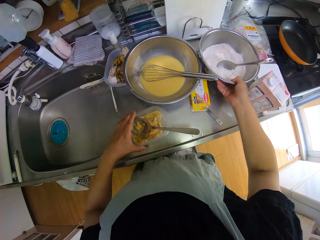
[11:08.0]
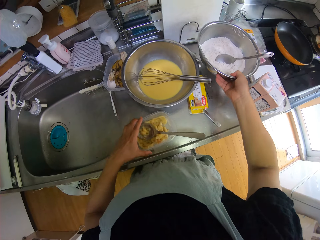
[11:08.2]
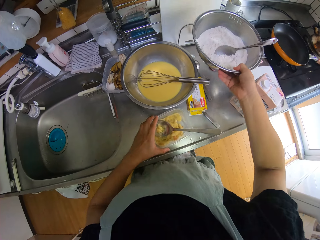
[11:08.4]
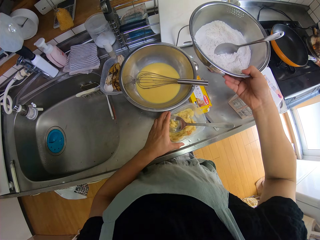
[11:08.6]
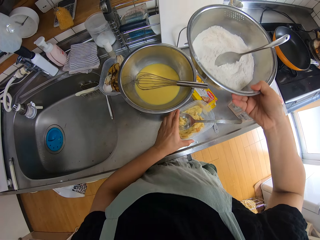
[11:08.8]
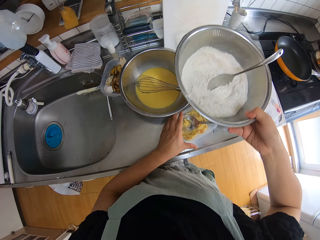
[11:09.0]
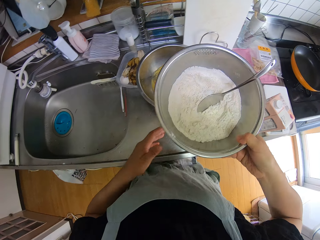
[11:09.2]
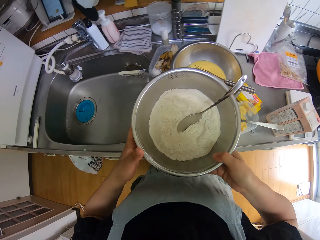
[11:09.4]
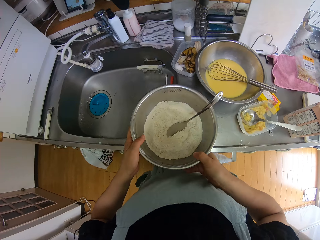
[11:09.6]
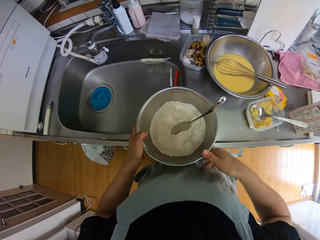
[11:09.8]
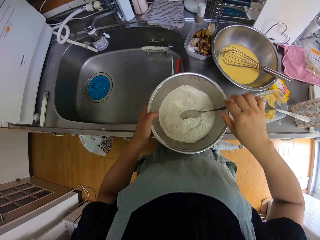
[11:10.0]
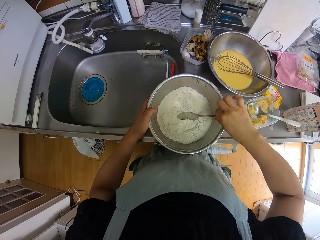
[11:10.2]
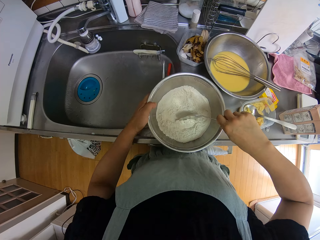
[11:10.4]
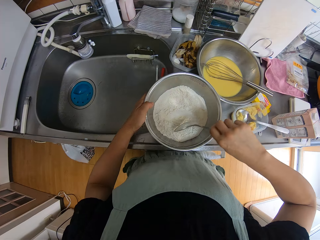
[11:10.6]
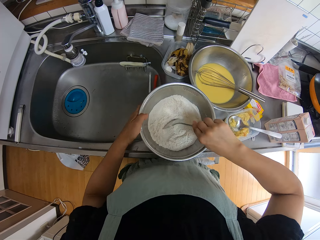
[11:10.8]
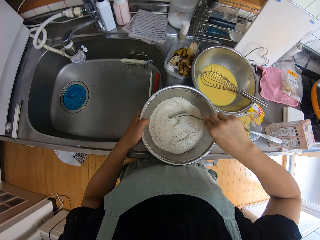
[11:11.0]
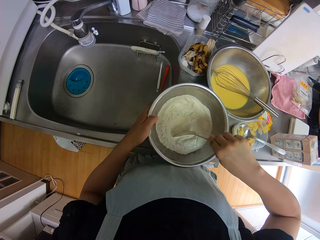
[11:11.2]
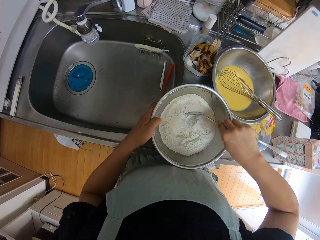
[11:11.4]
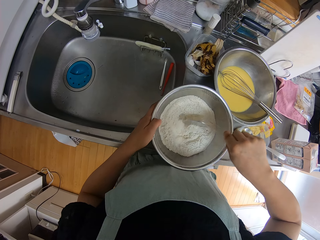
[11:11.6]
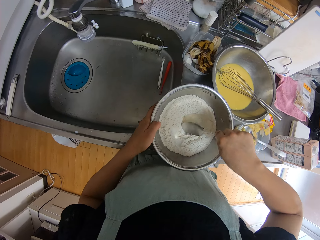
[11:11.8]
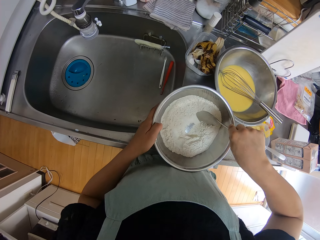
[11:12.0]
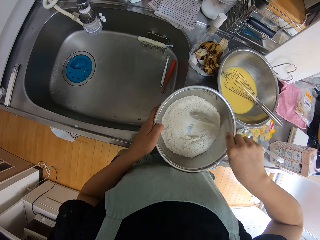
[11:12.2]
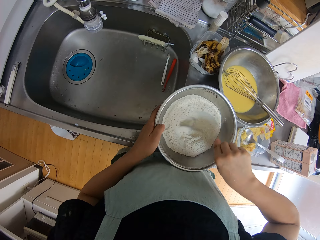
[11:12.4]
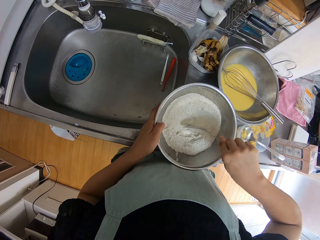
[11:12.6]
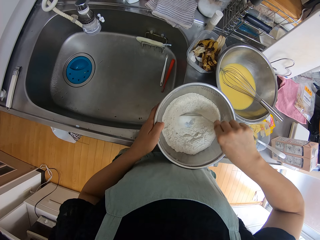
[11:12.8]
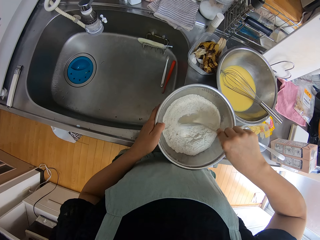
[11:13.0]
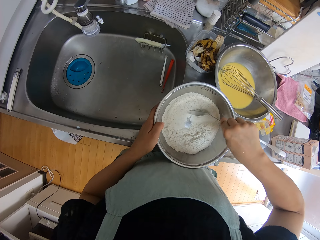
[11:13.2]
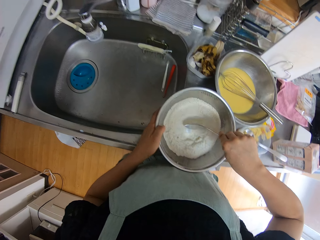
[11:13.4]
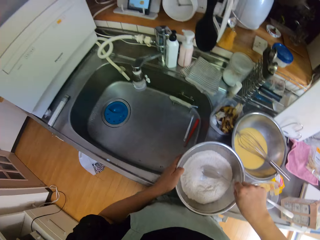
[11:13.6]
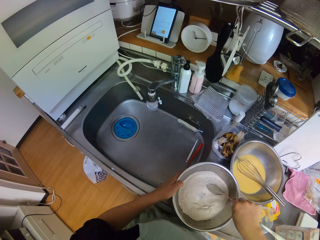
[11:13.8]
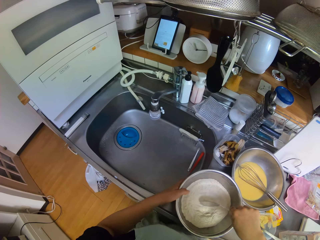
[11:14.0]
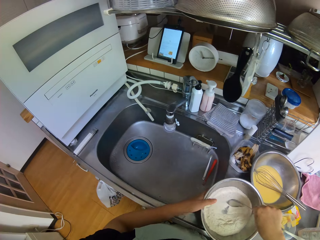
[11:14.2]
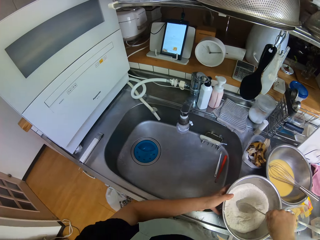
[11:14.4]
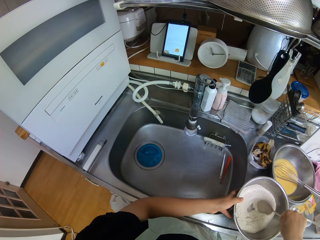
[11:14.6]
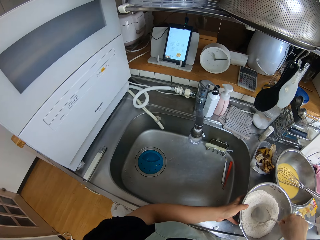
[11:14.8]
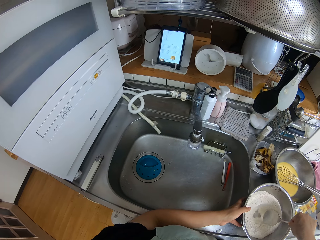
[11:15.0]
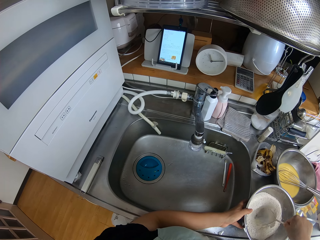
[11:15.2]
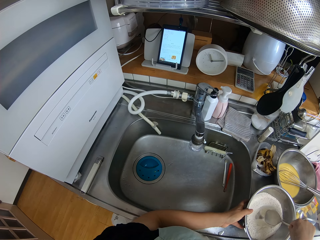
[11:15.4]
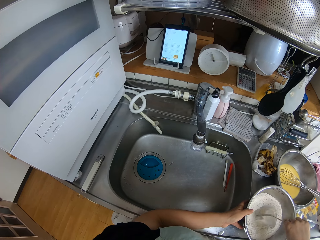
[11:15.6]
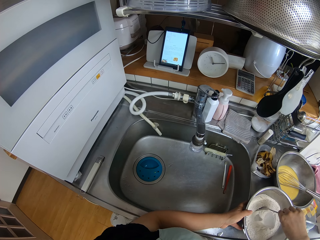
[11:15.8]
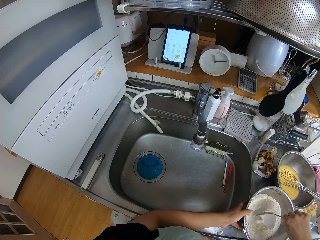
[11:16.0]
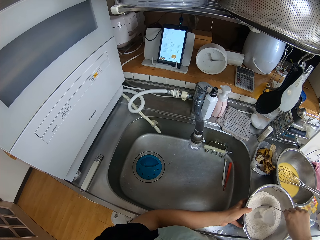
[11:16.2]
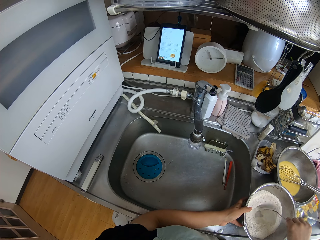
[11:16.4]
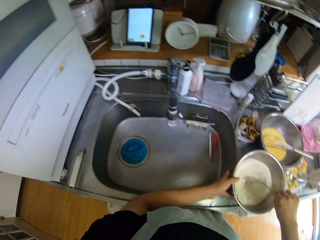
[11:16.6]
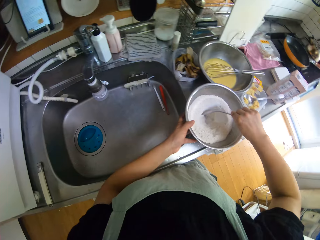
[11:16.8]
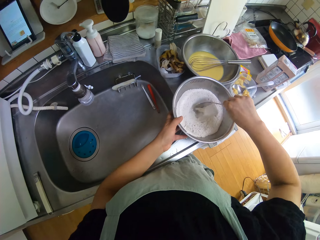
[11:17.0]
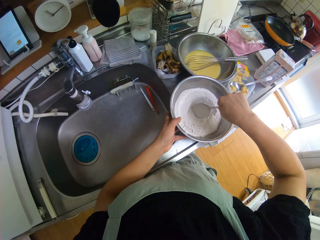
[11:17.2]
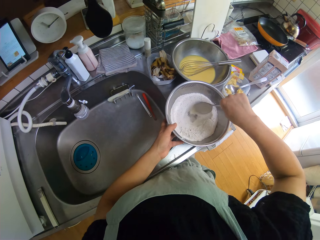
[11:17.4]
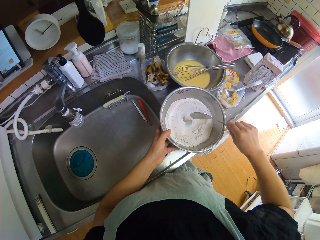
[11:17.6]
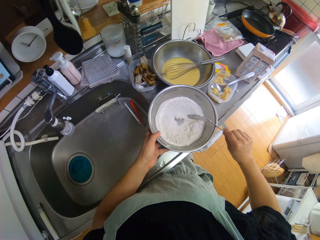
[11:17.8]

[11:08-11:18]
The camera wearer picks up a bowl with flour on the sink. They move the banana bowl on the sink forward. They drop the flour bowl on the sink. They pick up the spoon in the flour bowl. They make a hole in the flour inside the bowl. They mix the flour.

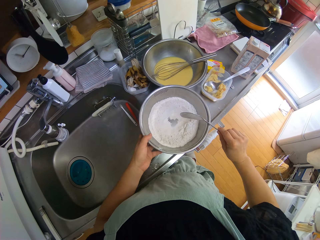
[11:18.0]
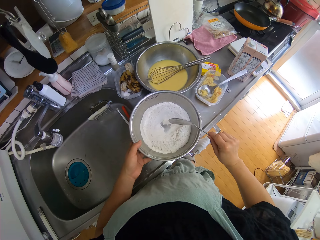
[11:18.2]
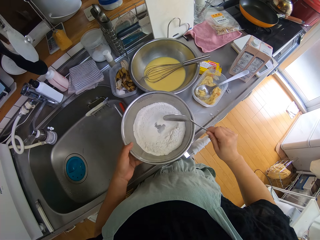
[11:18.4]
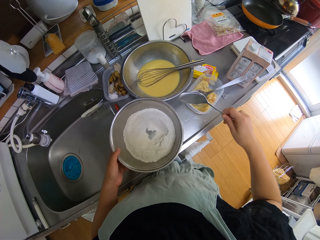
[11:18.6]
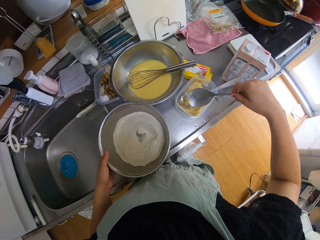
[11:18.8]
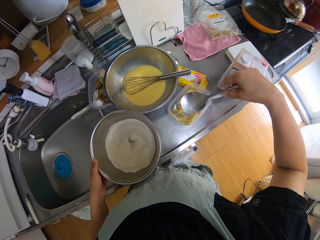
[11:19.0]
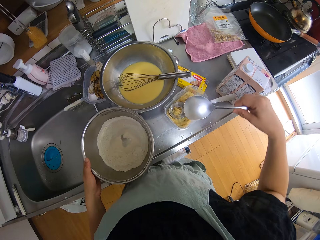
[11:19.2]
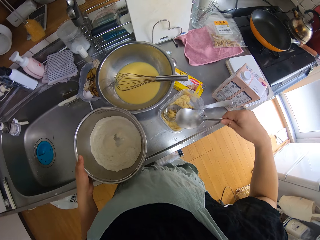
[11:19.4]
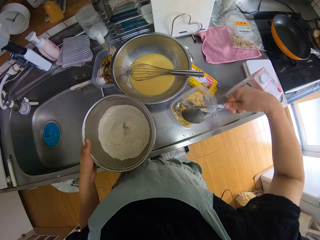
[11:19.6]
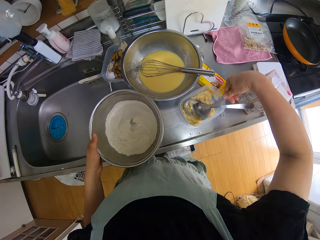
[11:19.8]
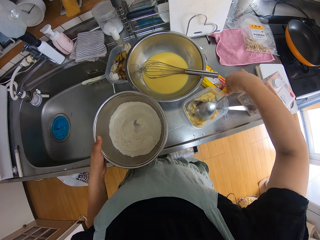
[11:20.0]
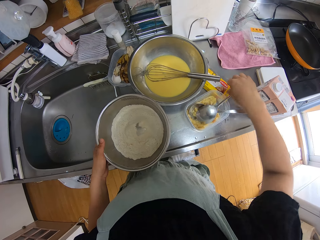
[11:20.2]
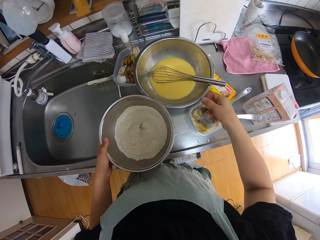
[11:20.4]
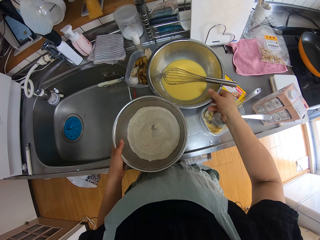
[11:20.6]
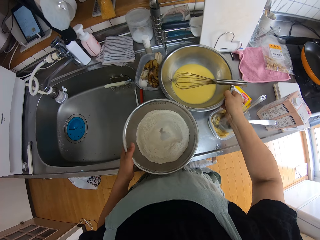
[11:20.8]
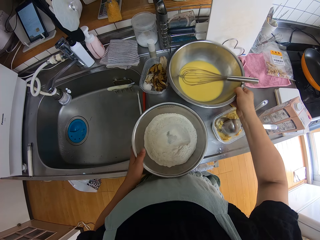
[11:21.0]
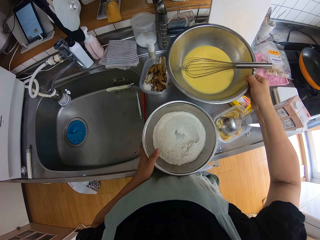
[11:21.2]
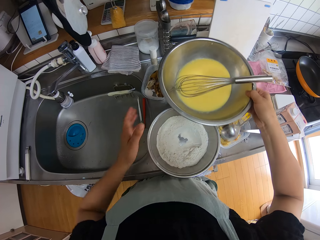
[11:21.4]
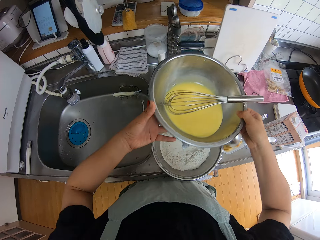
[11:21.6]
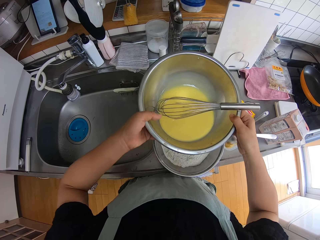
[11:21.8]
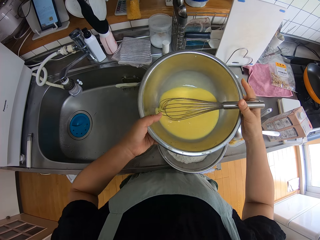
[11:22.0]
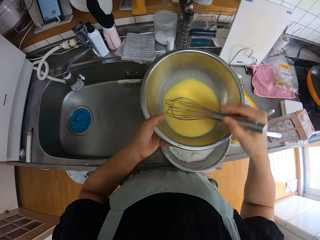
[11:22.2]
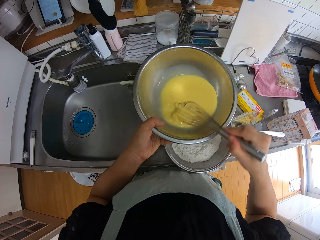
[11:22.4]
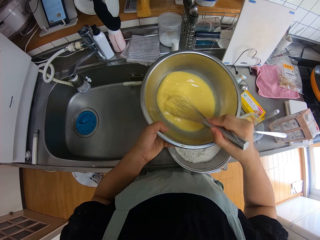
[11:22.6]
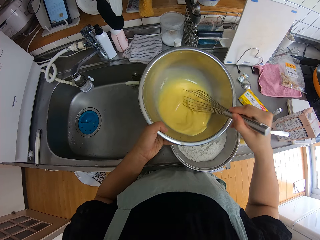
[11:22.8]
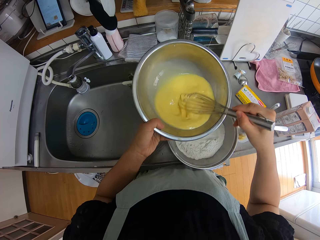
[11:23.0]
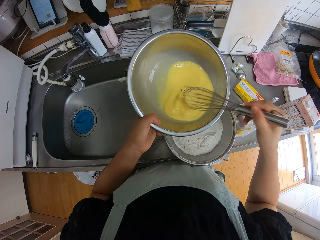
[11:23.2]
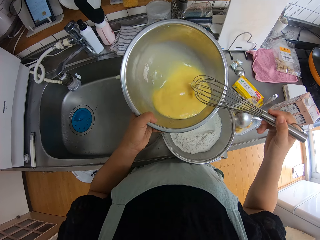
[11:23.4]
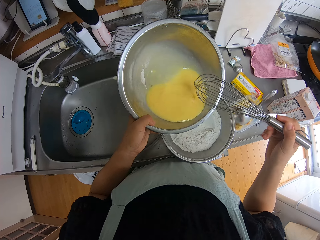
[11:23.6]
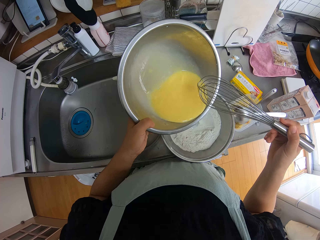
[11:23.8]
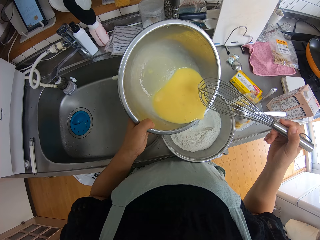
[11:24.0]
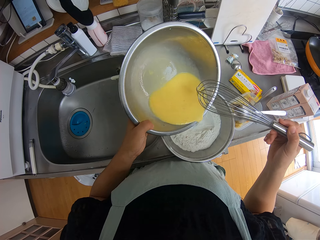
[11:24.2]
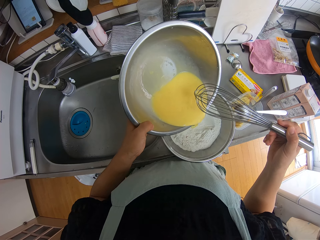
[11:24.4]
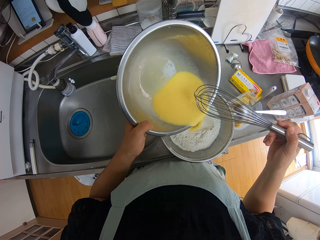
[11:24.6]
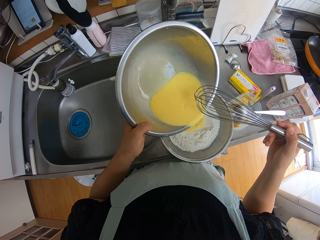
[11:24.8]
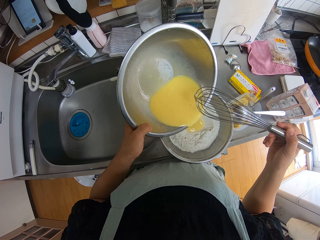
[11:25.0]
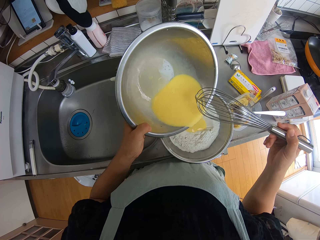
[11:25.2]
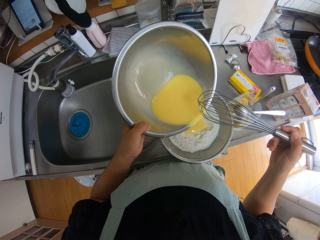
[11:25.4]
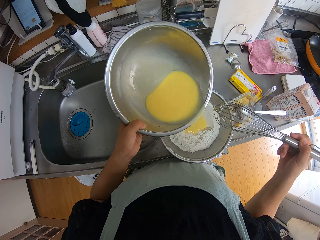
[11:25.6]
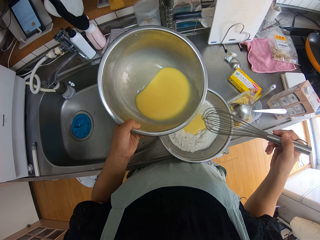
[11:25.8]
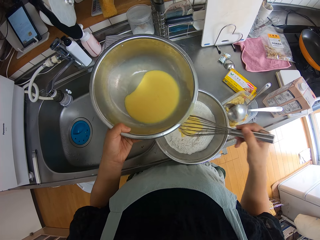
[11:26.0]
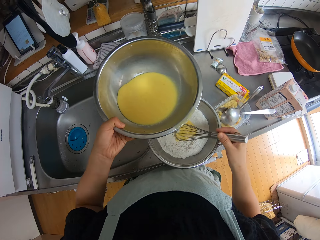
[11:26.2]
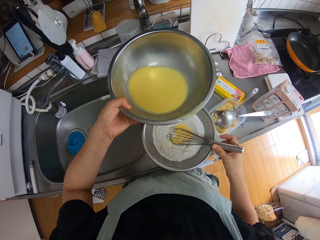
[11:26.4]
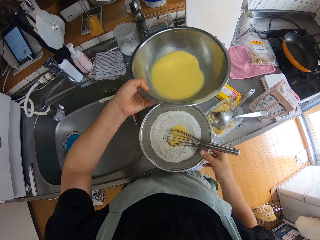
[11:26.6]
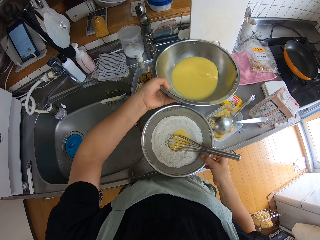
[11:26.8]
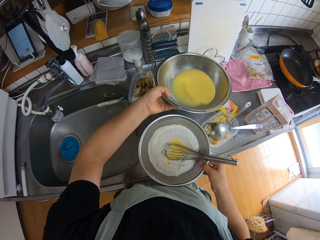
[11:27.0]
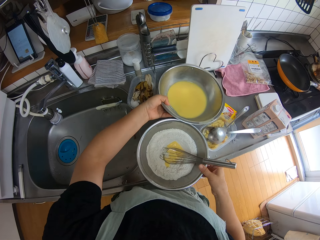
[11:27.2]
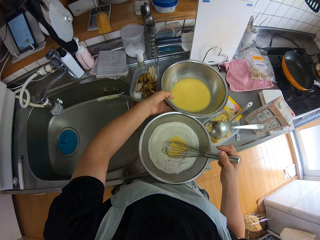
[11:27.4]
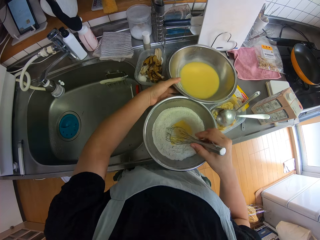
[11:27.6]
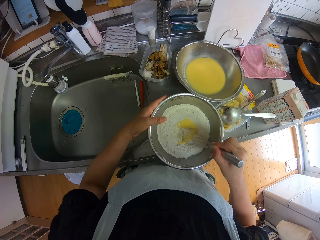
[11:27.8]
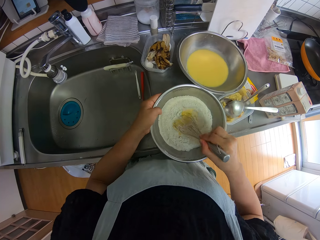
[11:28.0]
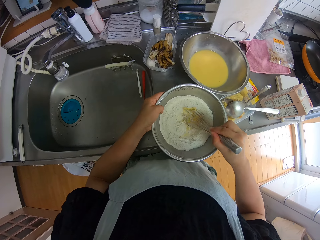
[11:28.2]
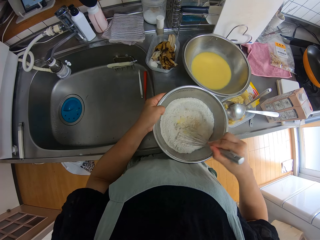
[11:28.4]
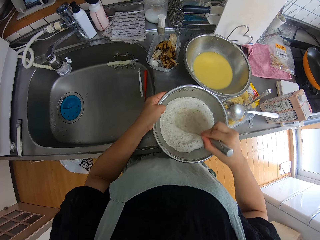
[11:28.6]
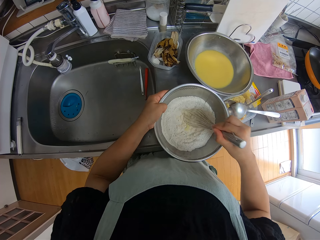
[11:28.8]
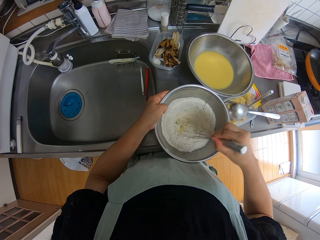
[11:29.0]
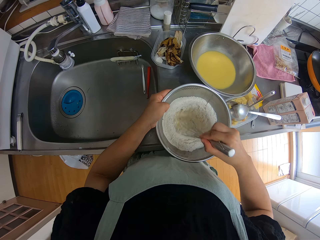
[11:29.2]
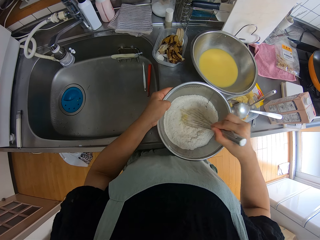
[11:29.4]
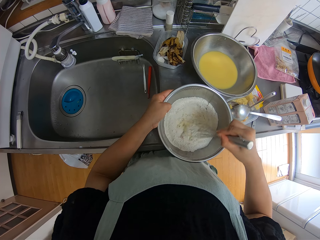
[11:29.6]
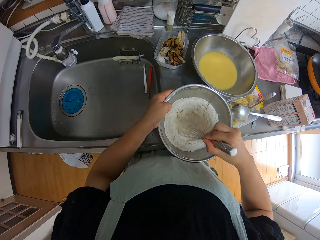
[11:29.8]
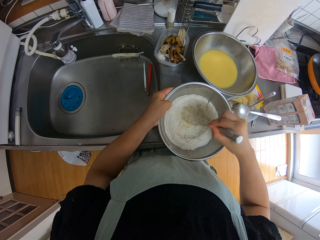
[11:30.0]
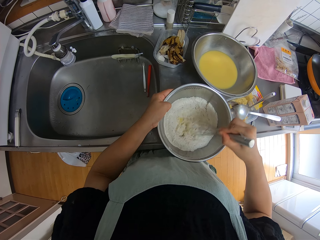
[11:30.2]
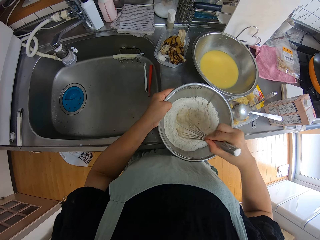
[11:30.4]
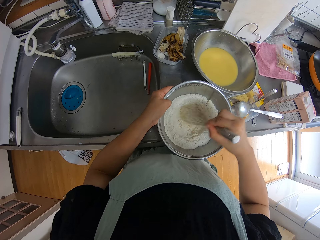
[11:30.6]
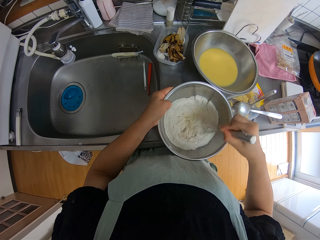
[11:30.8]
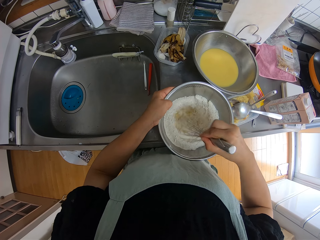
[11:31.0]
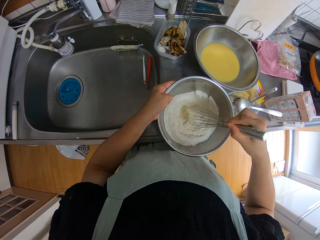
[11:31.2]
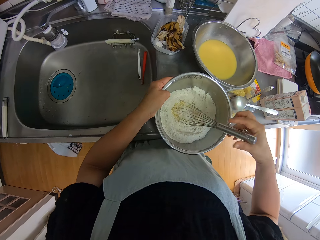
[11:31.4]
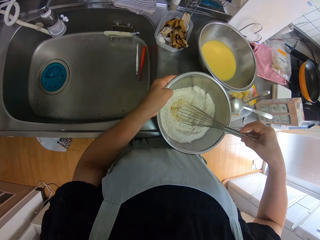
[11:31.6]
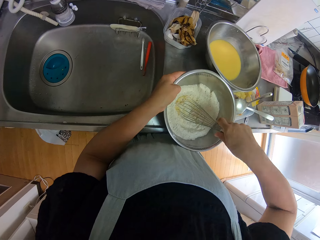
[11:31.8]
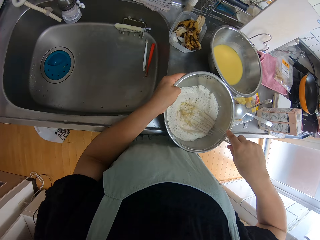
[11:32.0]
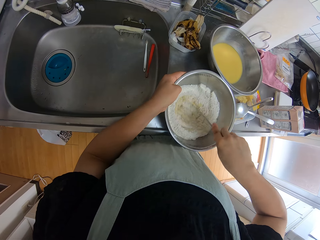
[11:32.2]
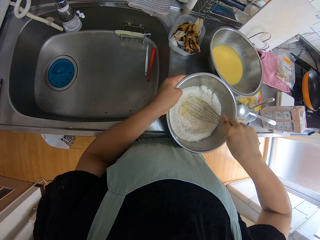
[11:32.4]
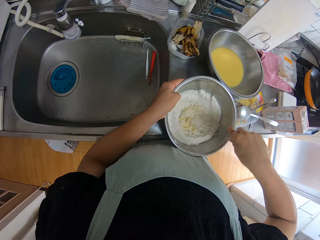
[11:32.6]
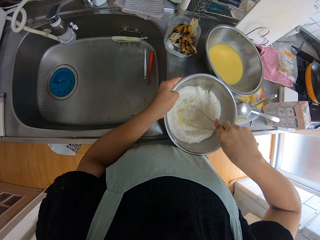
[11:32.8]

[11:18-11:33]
The camera wearer drops the serving spoon in the banana bowl. She picks up a bowl of egg from the sink. She holds the bowl with her left hand. She holds the mixer in the bowl with her right hand. She mixes the egg with the mixer in her right hand. She pours the egg into the bowl of flour. She drops the mixer in the bowl of flour. She drops the bowl of egg on the sink. She picks up the mixer with her right hand. She mixes the flour and egg in the bowl.
